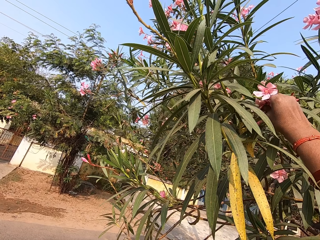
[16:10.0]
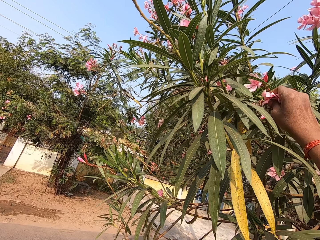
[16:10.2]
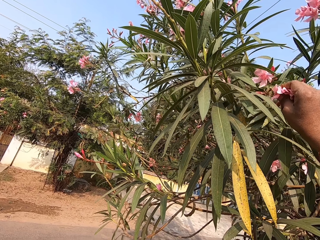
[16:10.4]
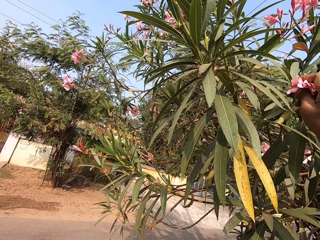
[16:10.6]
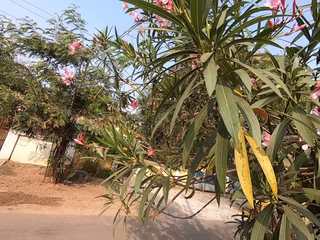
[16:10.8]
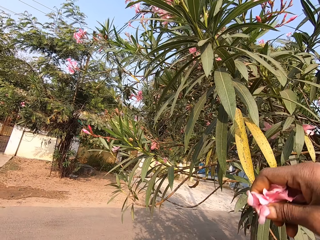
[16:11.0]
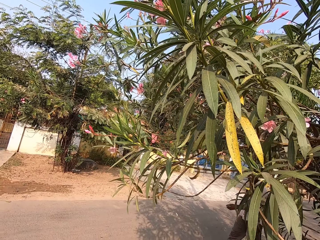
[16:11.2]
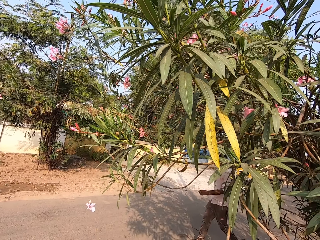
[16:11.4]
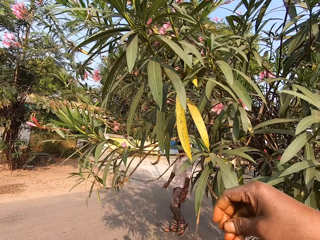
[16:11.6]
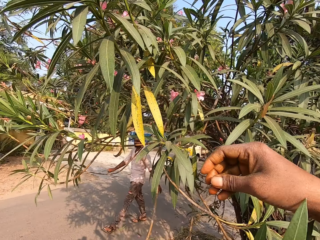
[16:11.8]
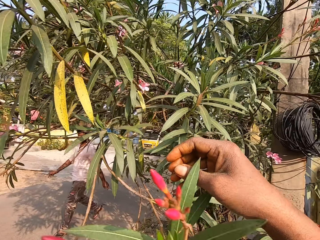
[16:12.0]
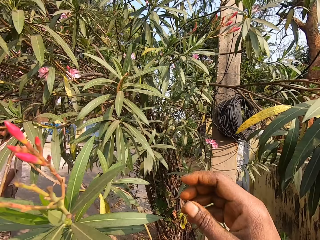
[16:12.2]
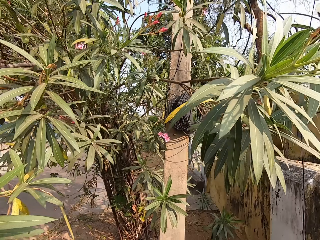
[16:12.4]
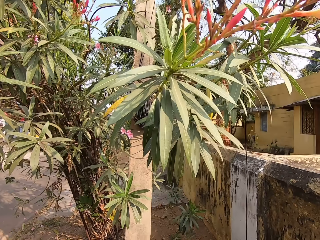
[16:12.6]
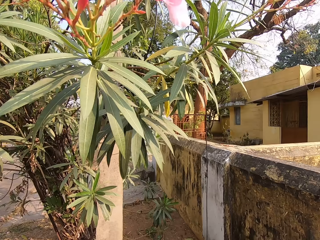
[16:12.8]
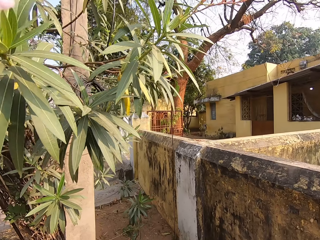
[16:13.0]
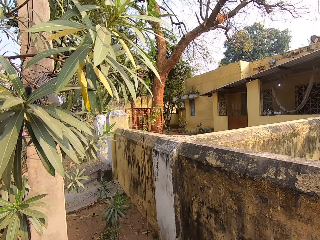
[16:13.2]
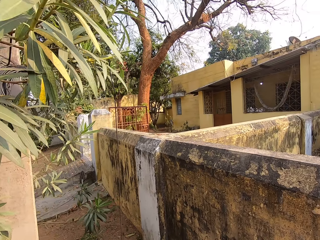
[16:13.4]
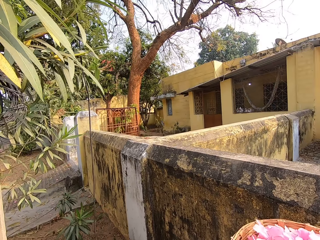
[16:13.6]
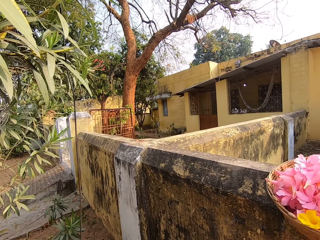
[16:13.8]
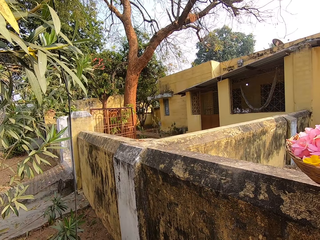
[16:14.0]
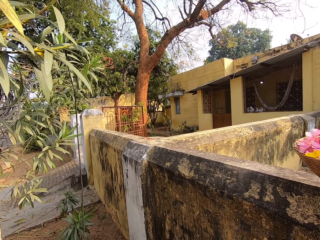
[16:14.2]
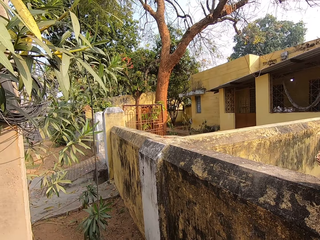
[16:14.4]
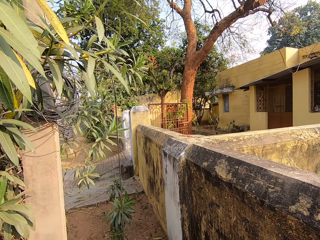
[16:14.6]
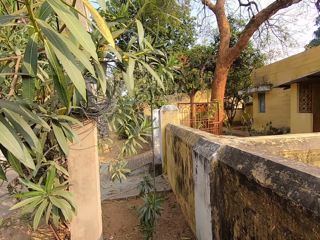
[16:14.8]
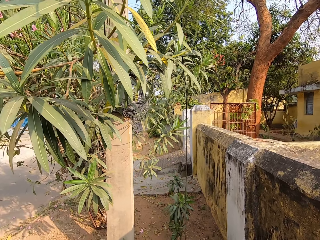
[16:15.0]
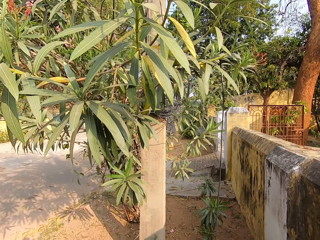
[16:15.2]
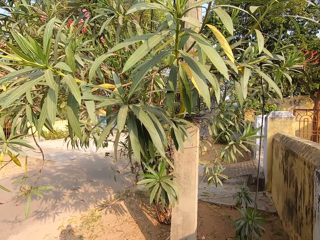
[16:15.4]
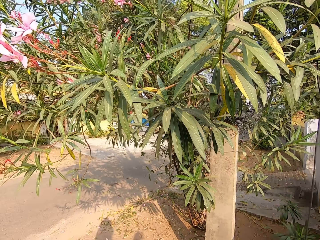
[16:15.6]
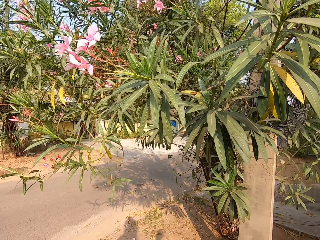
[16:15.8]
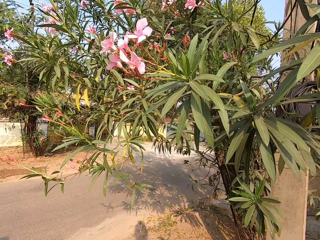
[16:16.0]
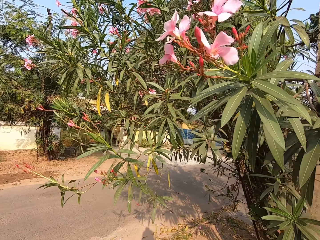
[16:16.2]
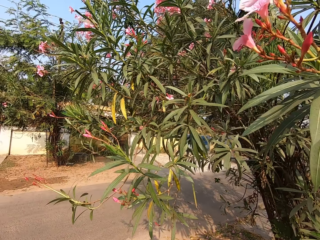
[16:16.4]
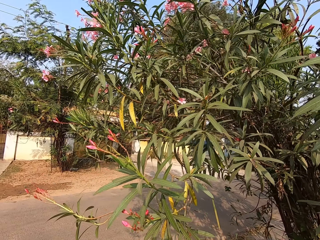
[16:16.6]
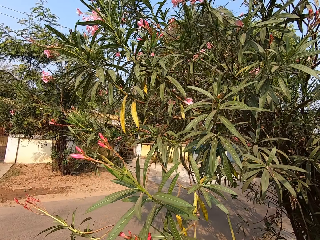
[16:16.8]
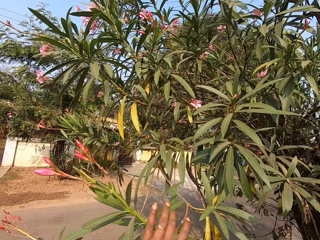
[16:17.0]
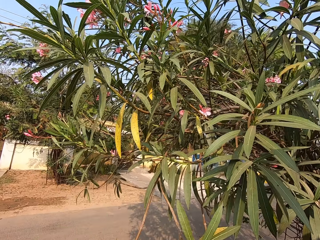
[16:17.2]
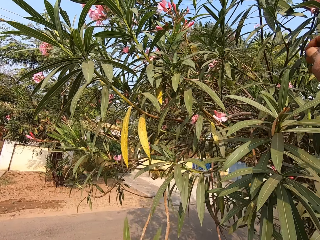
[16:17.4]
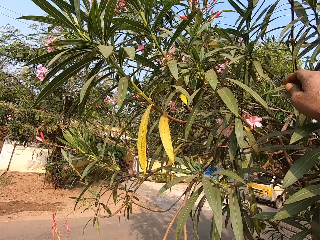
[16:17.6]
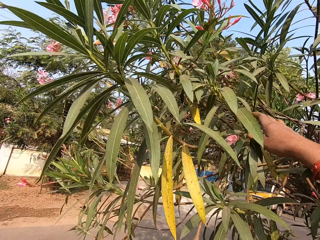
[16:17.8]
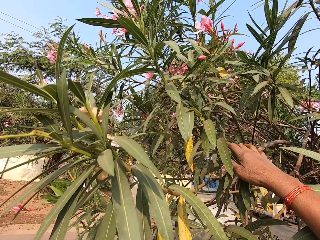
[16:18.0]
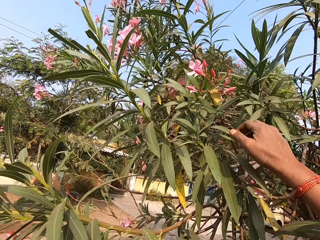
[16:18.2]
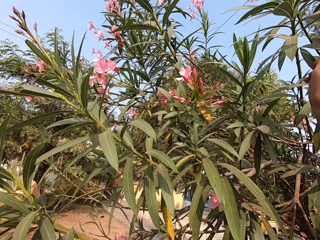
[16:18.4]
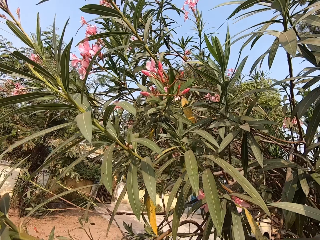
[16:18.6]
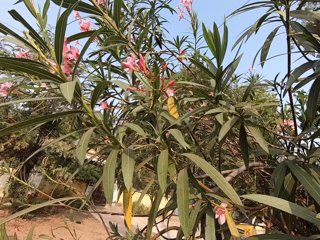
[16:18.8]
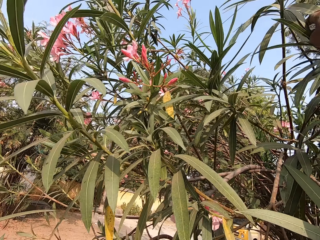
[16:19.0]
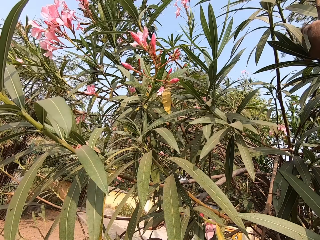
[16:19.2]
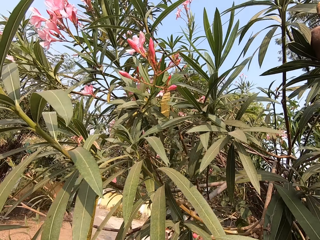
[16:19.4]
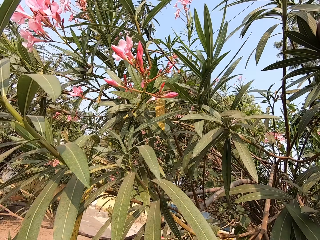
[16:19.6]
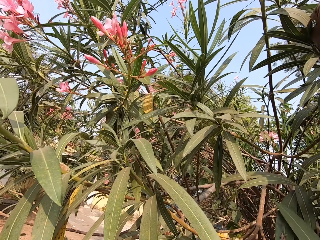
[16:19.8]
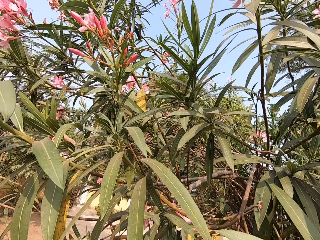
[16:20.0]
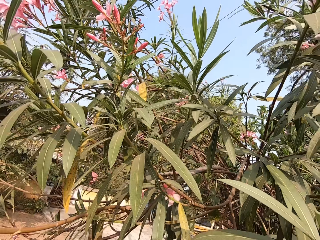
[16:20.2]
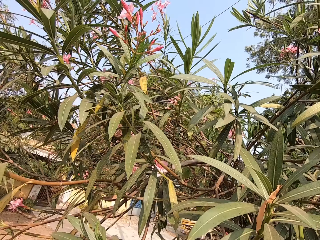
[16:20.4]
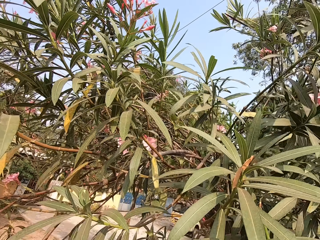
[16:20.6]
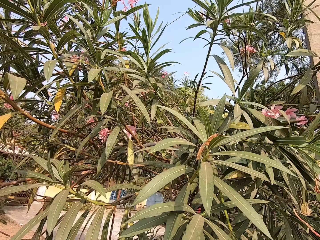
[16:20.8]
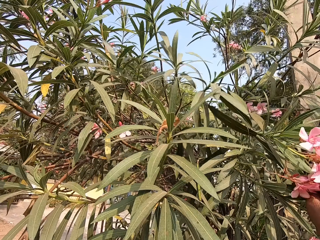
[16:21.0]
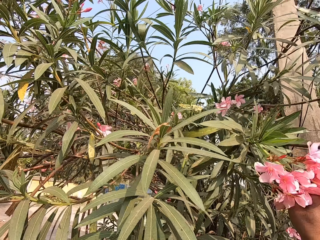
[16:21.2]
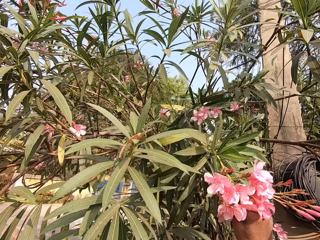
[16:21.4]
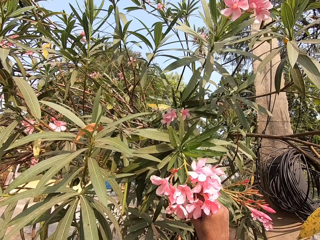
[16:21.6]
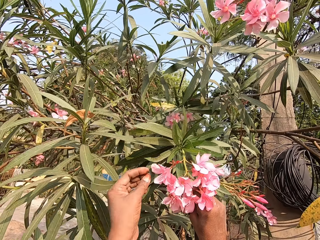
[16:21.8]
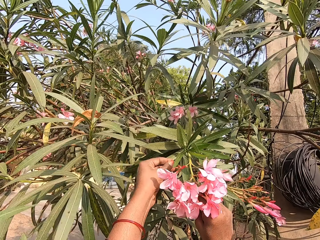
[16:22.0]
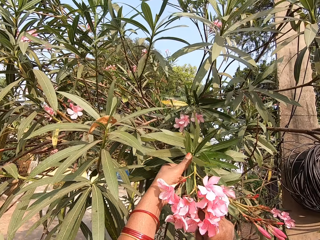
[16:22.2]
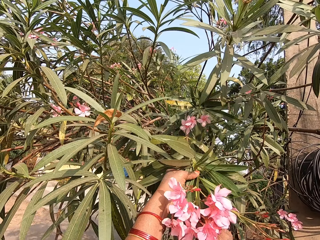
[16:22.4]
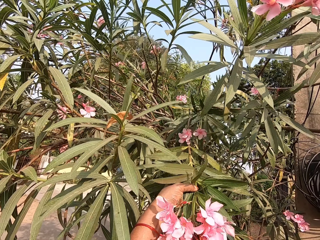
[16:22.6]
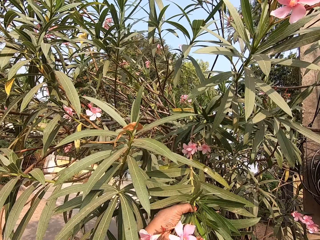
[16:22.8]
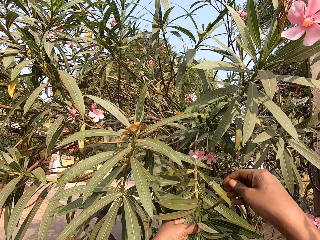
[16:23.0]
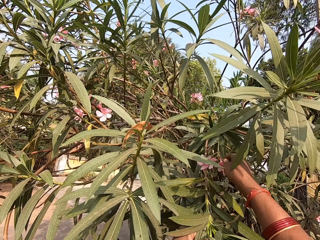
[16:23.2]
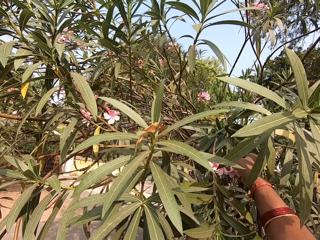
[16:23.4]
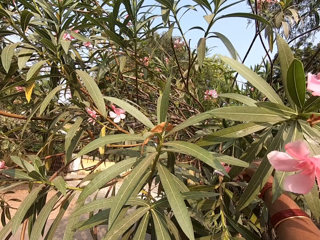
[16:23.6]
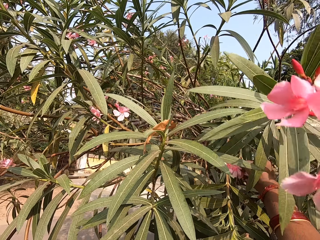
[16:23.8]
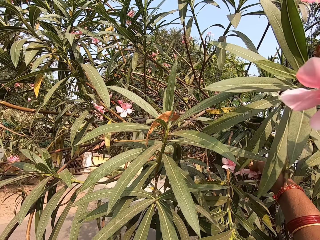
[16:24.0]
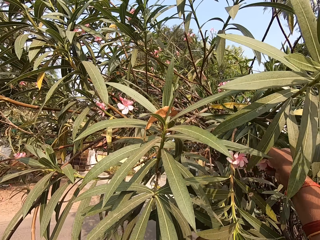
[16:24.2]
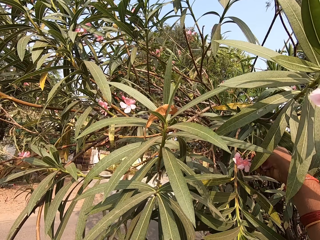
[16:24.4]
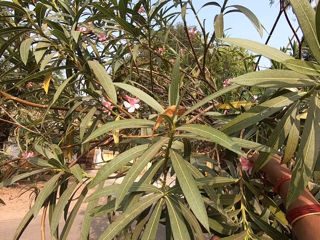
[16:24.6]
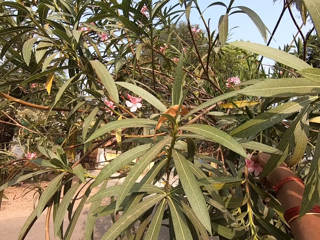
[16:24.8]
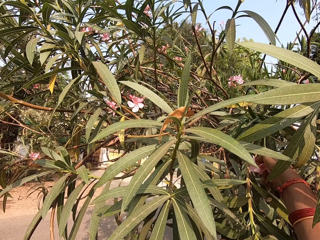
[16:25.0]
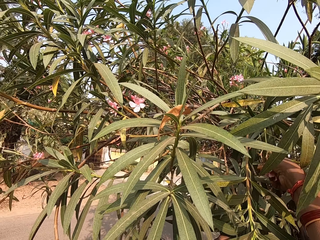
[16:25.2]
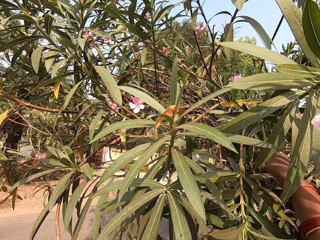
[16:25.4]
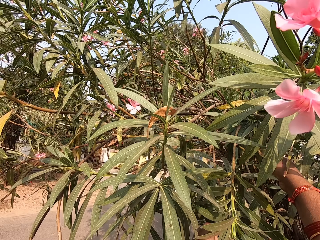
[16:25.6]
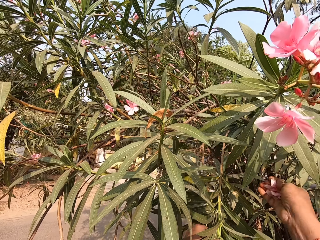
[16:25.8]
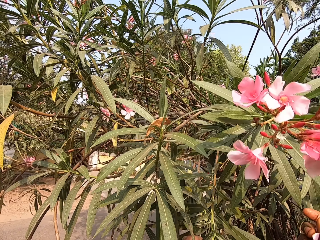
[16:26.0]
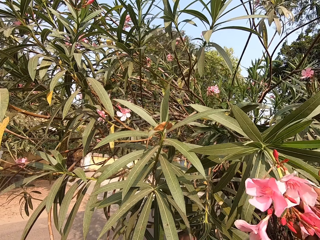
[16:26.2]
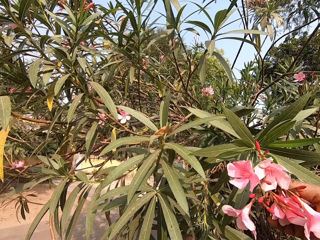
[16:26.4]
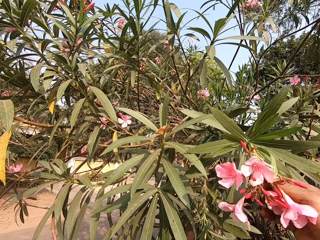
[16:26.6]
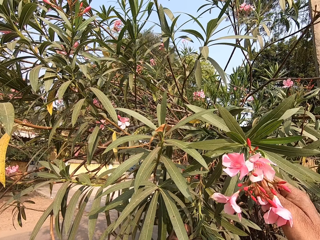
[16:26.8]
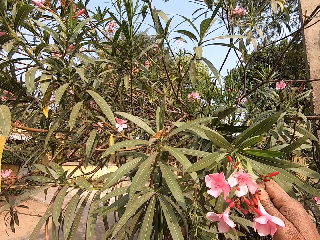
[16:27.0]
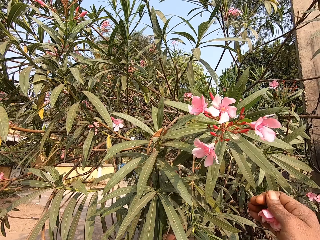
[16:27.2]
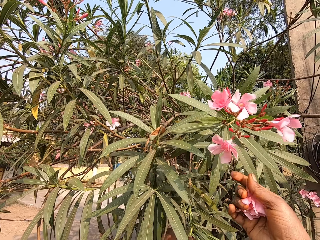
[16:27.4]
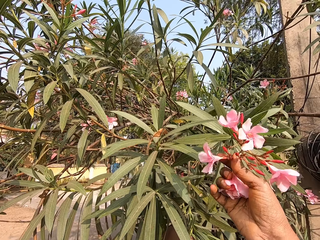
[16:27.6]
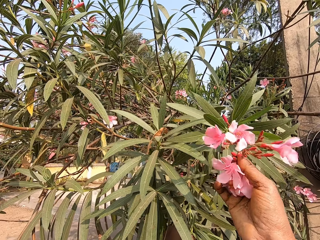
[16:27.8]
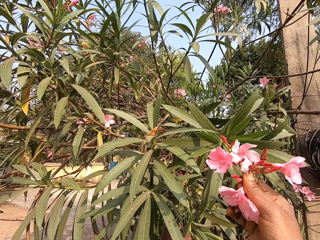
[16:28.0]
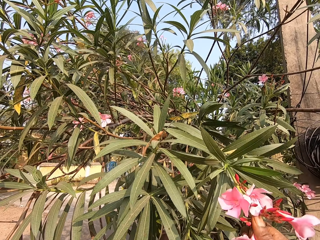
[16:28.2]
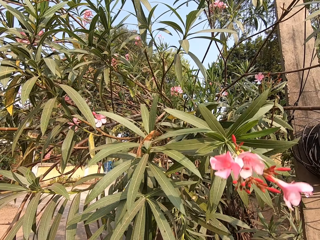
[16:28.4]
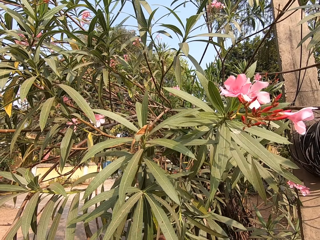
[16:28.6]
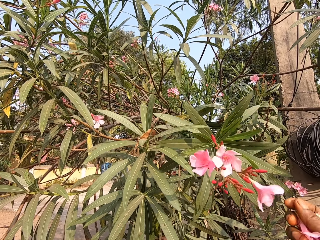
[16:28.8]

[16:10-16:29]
The camera wearer places the petals in the basket in his left hand with his right hand. A man walks past the camera wearer. The camera wearer passes the basket in his left hand to his right hand. He places the flower basket on a fence with his right hand. He touches the tree branch with his right hand. He pulls the tree branch with his right hand. He plucks flower petals. He holds the tree branch with his left hand. He plucks petals from the tree with his right hand.

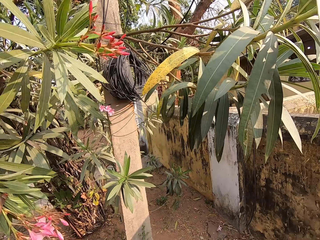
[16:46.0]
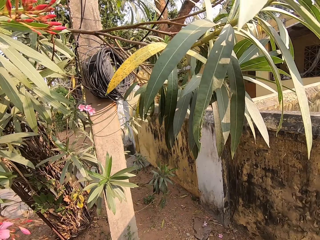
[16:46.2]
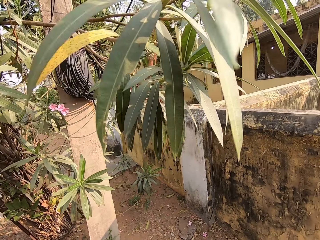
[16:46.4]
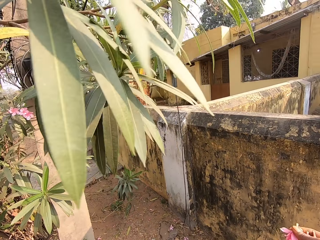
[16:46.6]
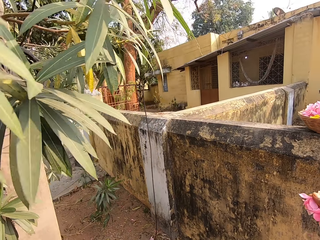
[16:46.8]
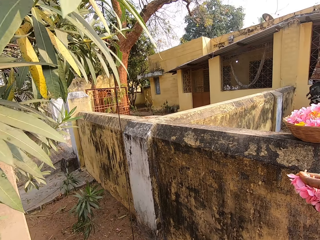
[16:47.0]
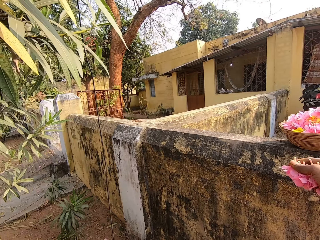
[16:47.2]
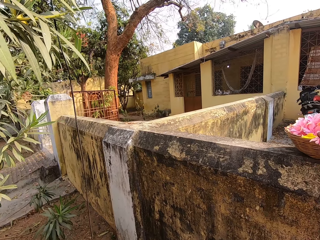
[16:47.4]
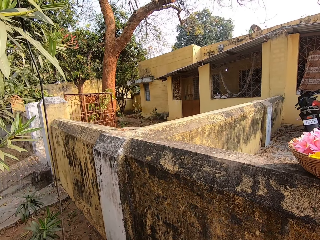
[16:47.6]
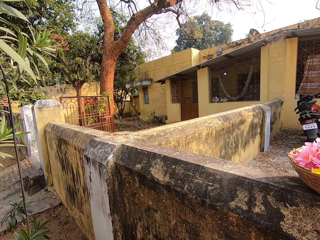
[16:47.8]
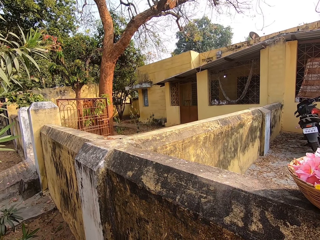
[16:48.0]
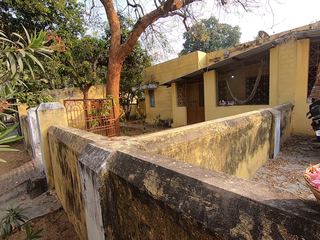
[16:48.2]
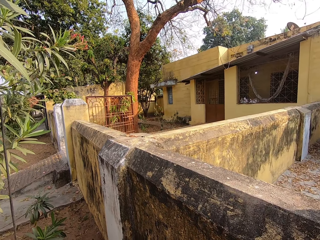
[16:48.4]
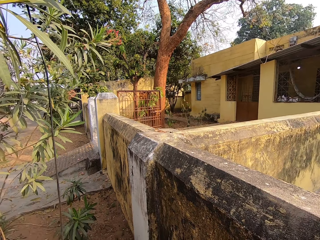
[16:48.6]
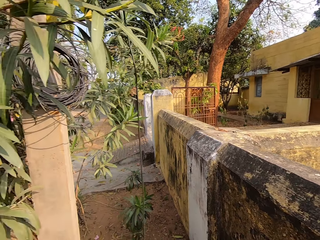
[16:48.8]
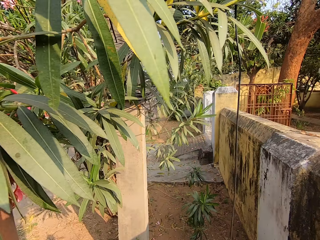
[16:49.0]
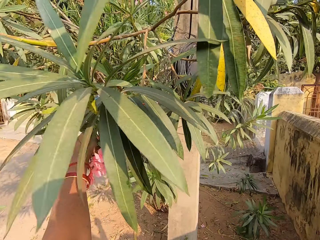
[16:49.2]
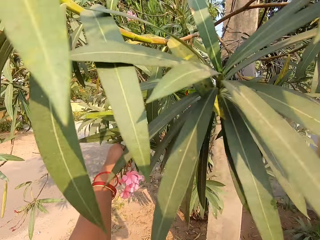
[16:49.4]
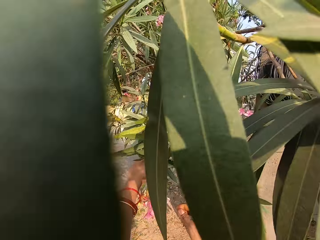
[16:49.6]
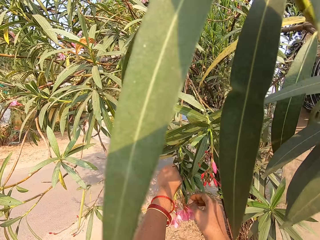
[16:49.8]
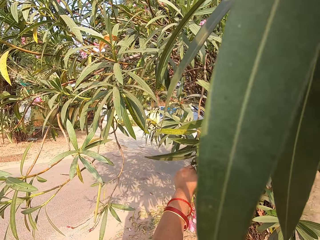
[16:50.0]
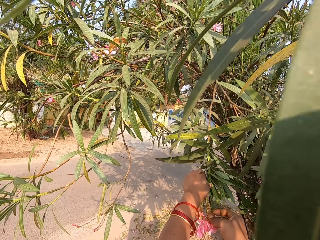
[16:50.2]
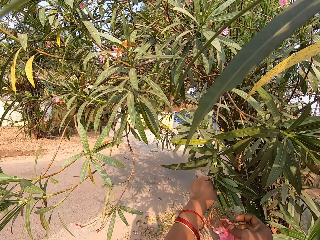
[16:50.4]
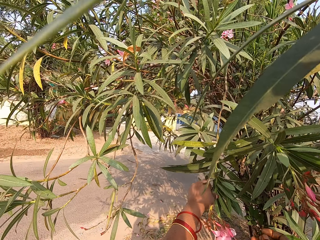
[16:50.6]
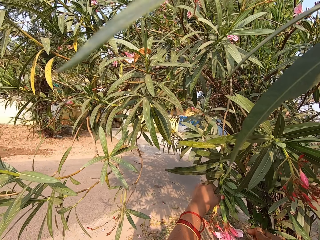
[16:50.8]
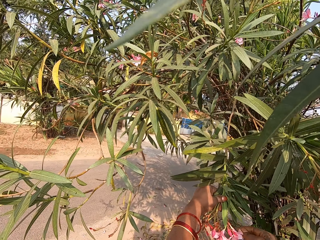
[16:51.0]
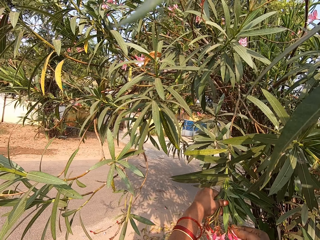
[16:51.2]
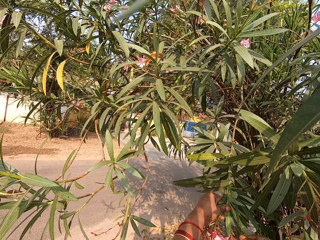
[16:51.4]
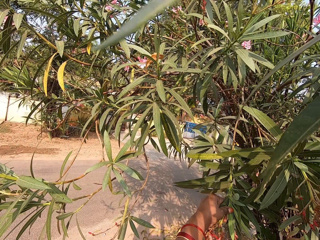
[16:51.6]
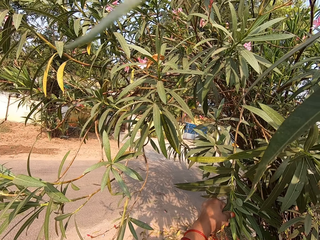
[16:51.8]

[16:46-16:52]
The camera wearer places the flower petals in the basket on the fence with his right hand. He plucks flower petals.
